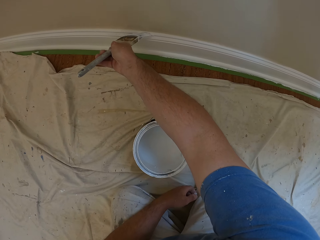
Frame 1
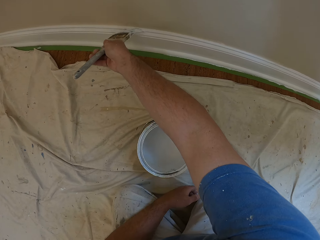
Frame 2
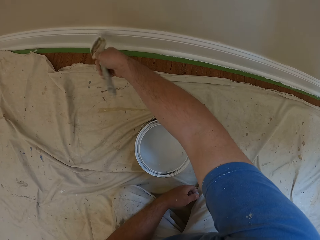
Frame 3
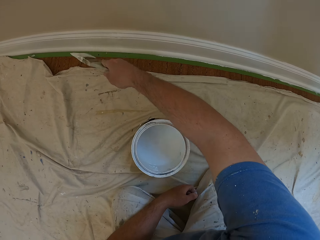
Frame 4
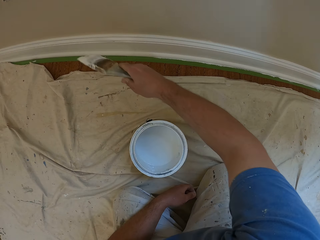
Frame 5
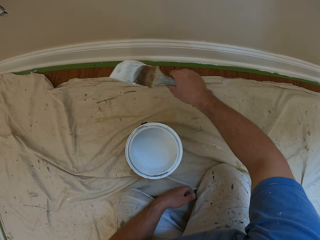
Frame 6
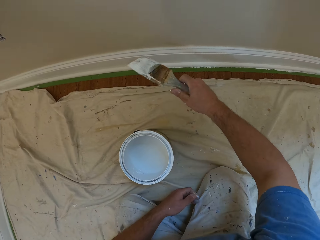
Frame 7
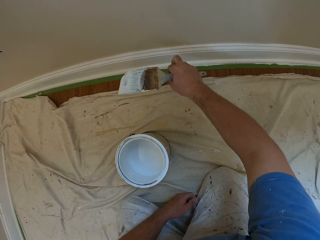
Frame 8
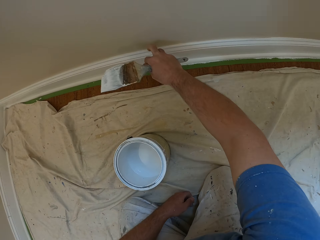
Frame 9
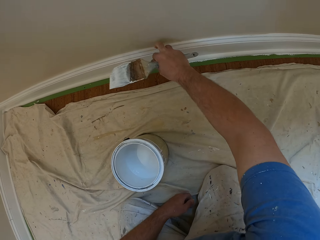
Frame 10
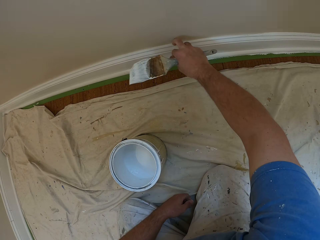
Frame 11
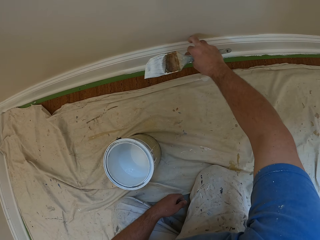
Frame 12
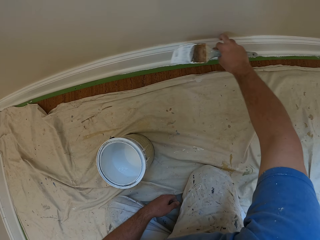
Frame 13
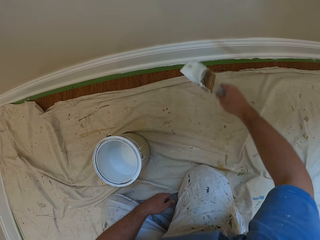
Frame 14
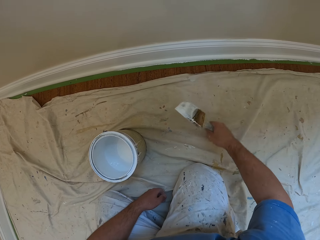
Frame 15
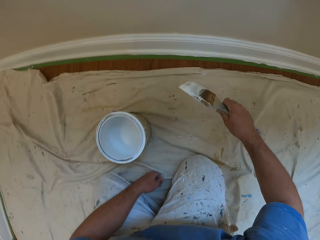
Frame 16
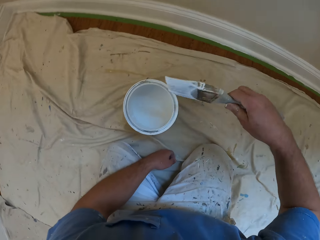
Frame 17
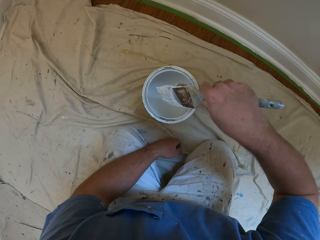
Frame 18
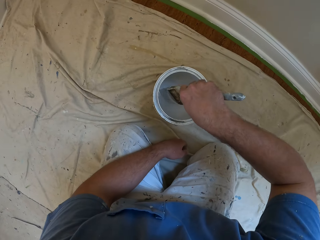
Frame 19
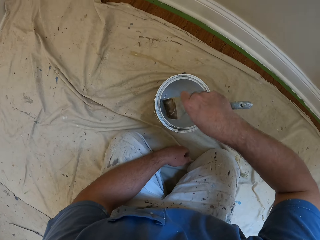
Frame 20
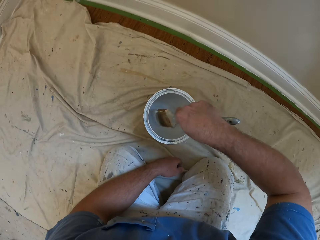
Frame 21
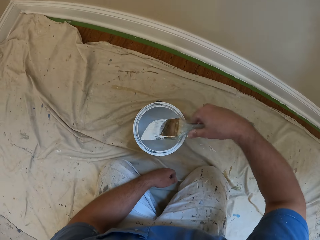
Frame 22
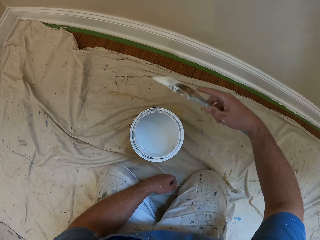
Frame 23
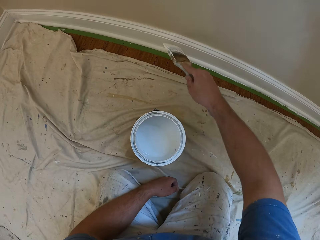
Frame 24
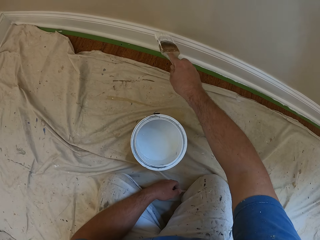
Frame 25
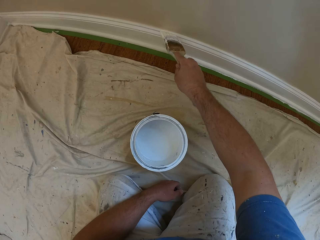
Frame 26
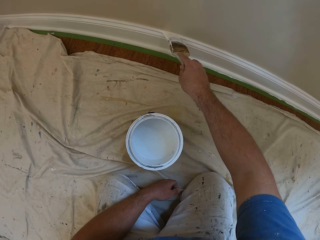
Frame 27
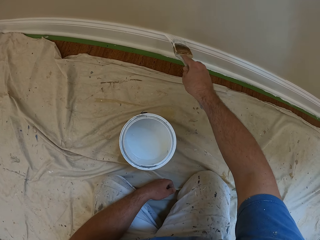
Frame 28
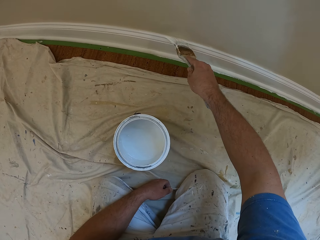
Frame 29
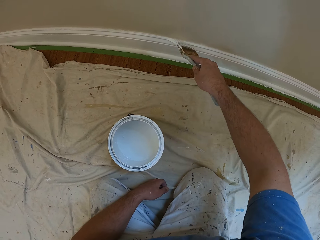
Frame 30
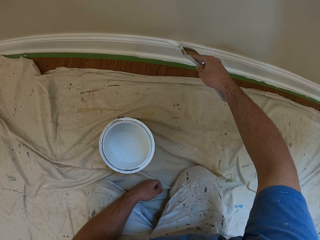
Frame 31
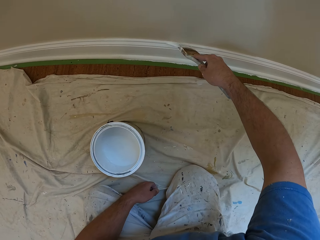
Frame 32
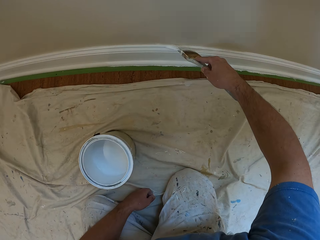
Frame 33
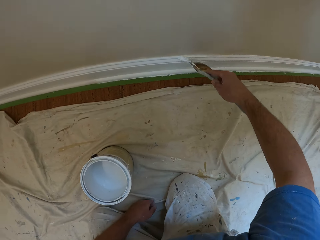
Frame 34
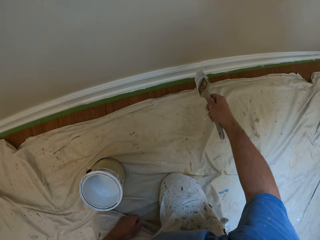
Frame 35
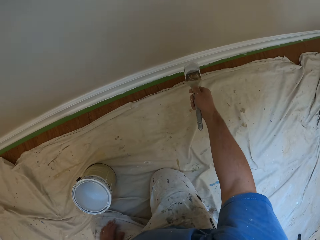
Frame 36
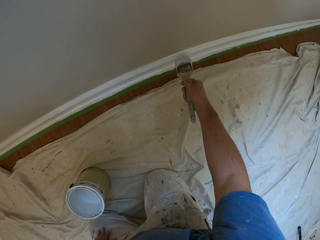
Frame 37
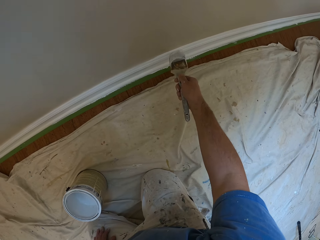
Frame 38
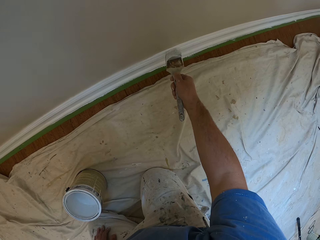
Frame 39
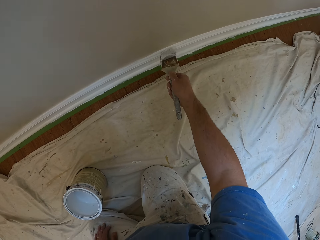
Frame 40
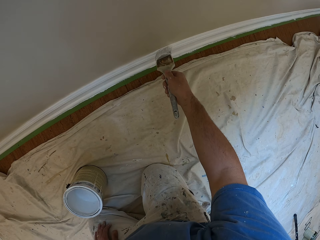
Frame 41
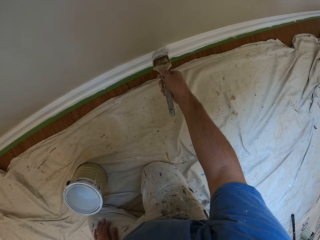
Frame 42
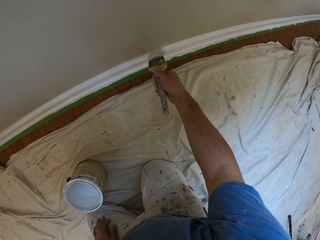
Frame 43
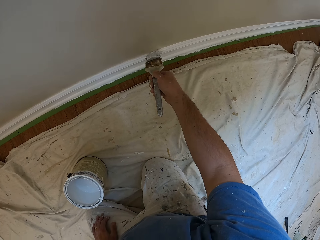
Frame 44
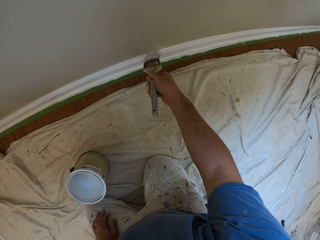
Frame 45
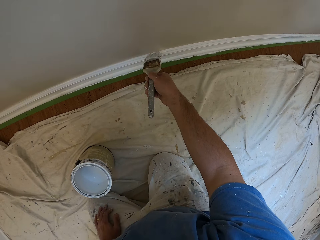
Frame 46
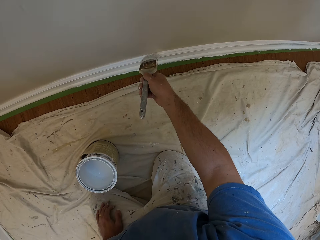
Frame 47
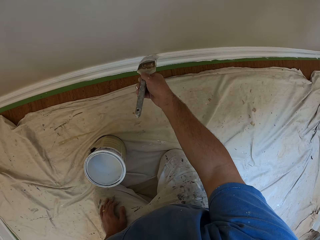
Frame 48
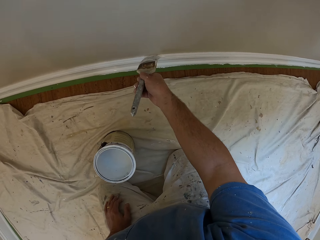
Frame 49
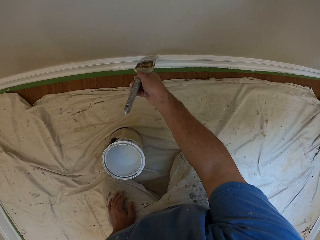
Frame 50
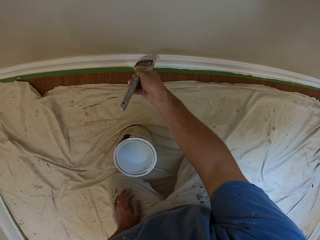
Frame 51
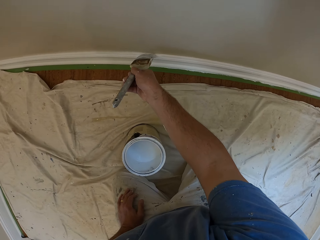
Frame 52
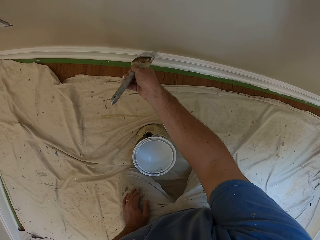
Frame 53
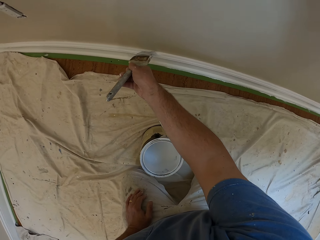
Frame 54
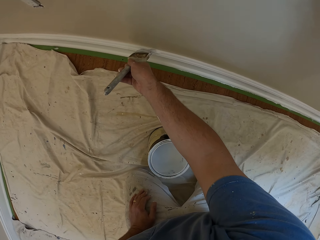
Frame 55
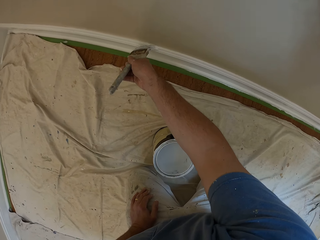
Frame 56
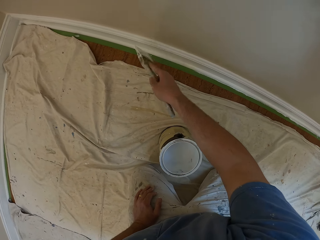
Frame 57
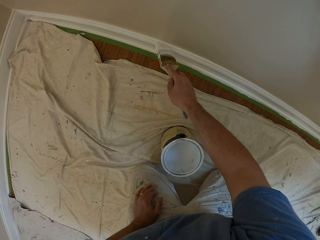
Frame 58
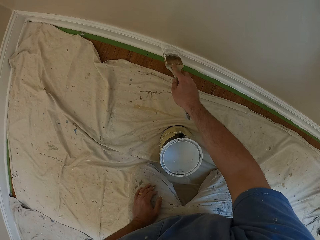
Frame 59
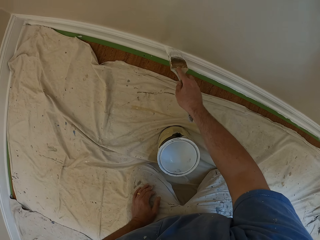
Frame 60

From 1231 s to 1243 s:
The camera wearer removes dirt from the edge of the skirting of the wall with his right hand. He touches the base board. He dips the paint brush inside the container and paints the edge of the skirting of the wall with the brush. He places his left hand on his left thigh.

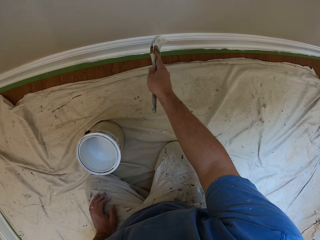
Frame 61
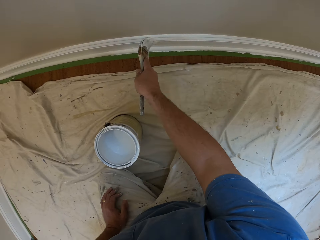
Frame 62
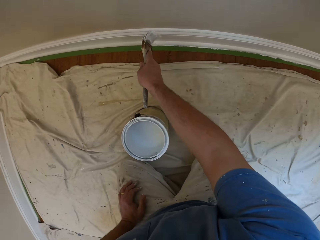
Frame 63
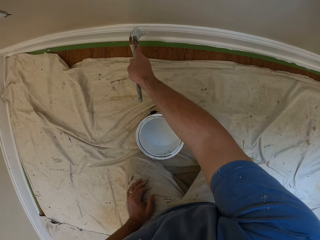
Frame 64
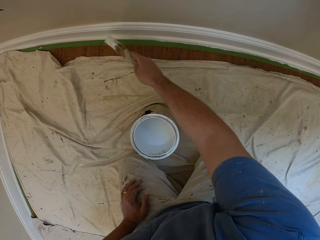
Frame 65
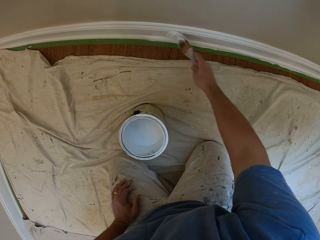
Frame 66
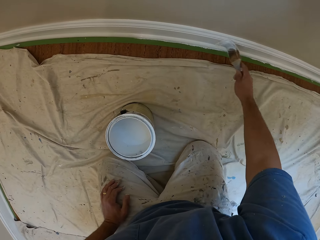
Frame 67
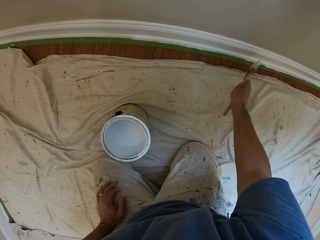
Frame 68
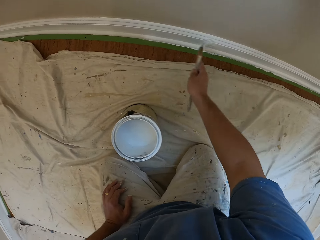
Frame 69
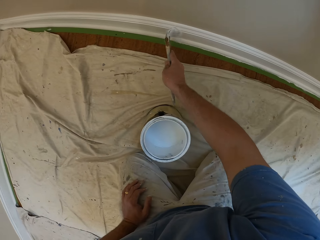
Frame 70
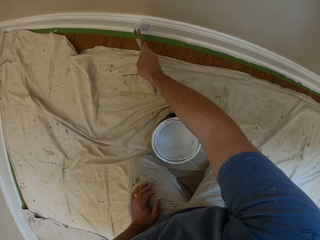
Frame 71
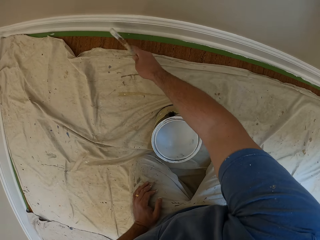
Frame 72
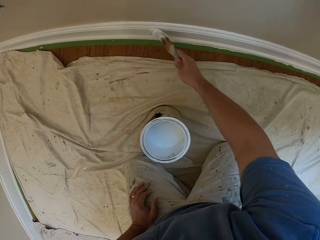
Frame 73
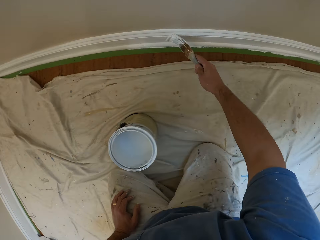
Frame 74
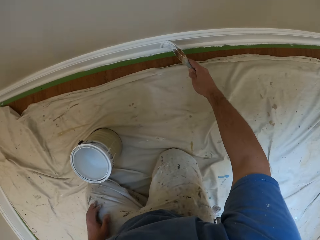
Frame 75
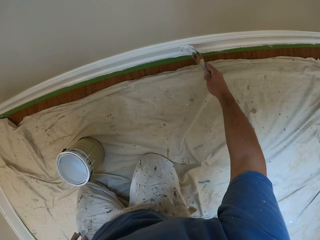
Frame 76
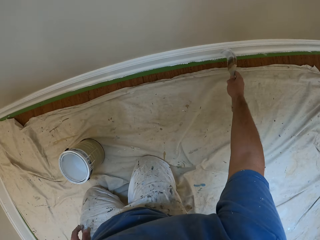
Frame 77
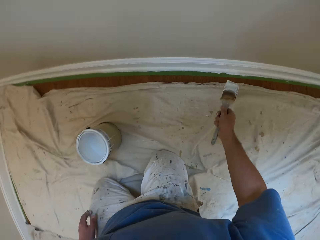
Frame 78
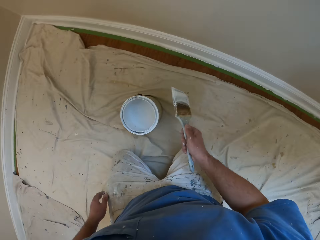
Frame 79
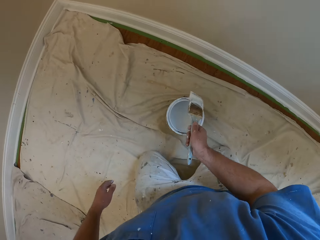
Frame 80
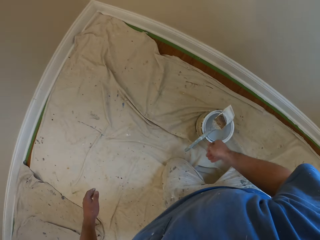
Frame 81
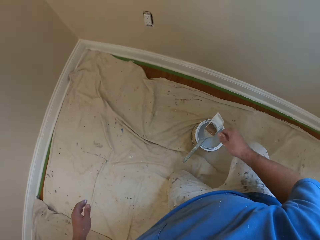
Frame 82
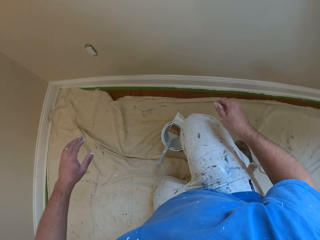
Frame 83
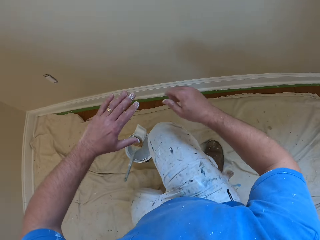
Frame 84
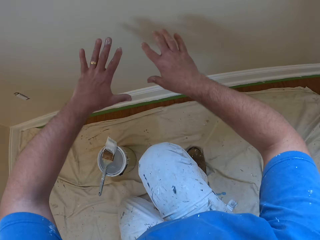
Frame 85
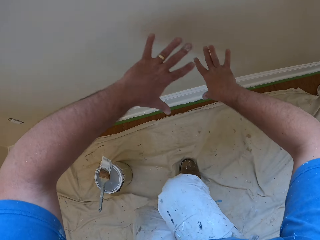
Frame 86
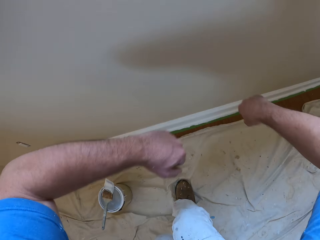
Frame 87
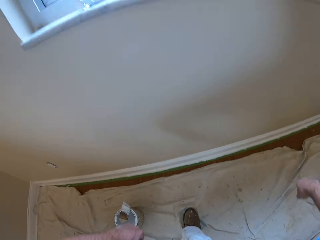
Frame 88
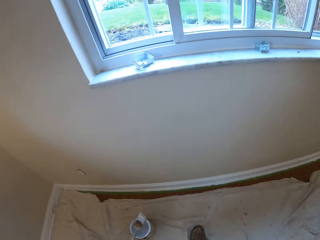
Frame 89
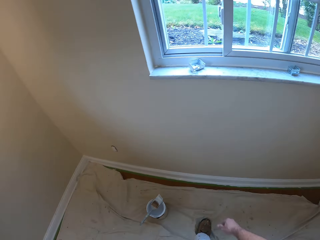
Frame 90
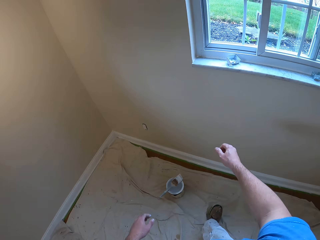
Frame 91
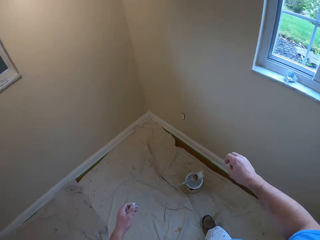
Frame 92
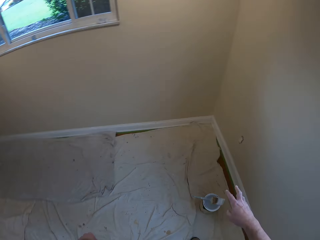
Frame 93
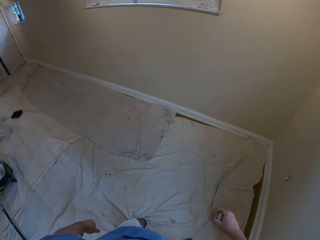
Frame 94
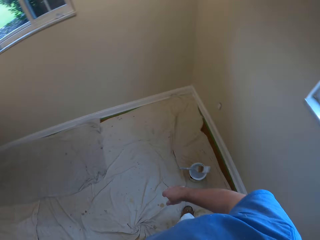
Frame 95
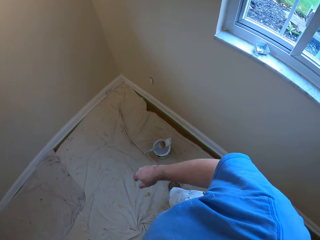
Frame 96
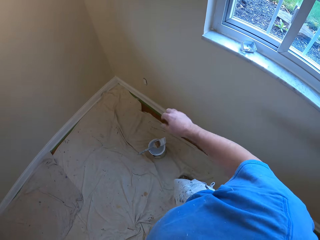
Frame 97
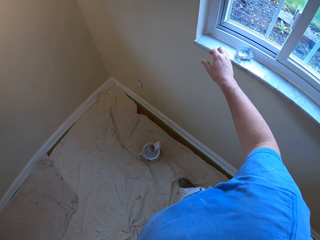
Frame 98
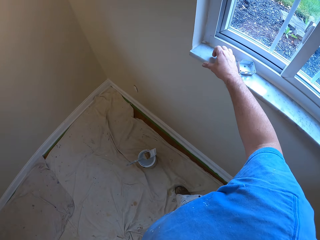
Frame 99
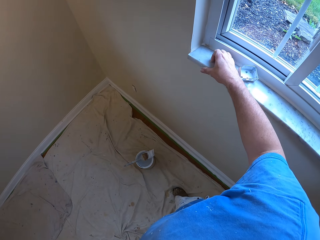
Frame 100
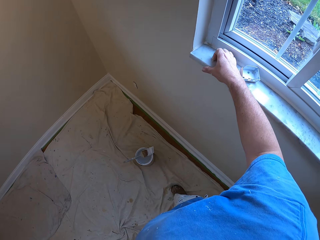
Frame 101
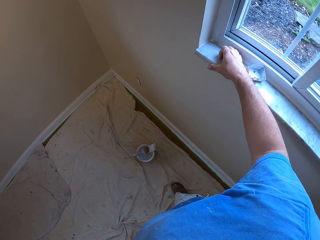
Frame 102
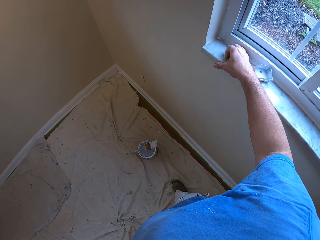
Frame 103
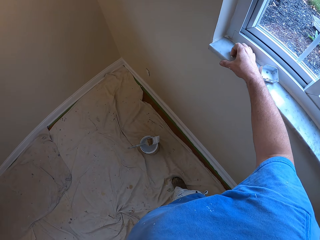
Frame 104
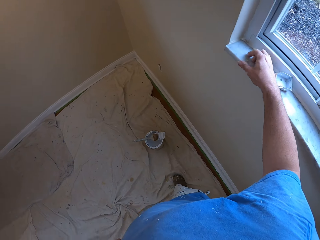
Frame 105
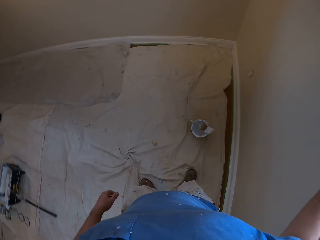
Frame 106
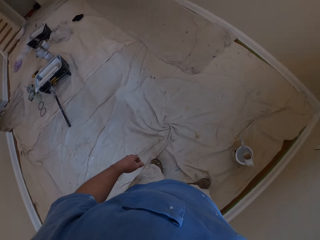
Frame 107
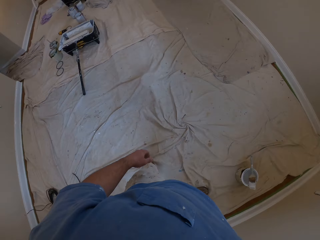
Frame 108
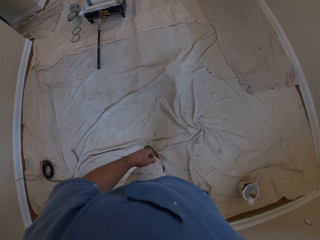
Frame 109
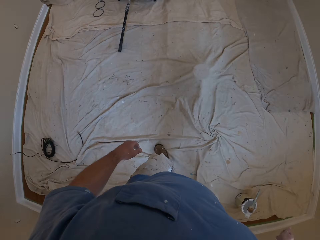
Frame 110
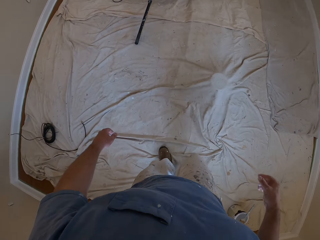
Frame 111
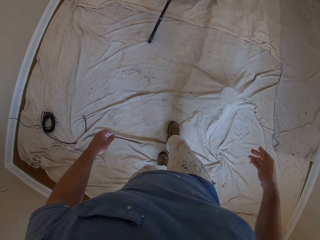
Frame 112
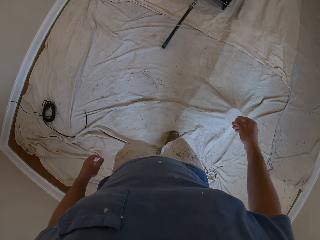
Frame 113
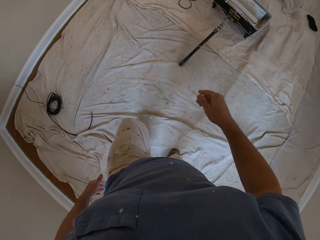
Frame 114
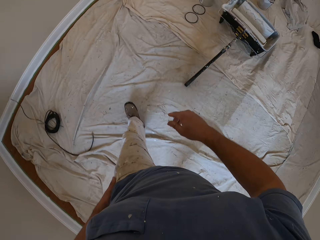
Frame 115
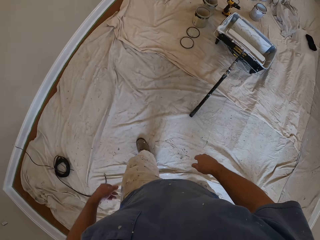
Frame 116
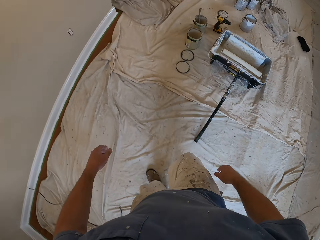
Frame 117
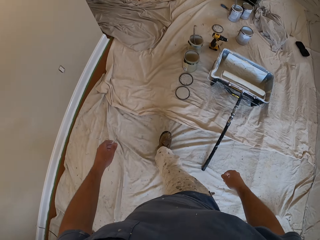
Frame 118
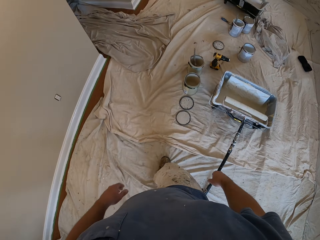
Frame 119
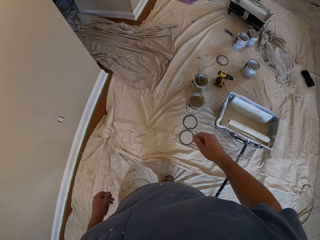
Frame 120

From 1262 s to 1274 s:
The camera wearer paints the skirting of the wall with the brush. He removes his left hand from the tarpaulin on the floor. He places the brush on the brim of the can or container. He stands beside the container. He looks to his right briefly. He looks around the room. He removes paint from the sill of the window. He walks away from the window towards the stairway.
